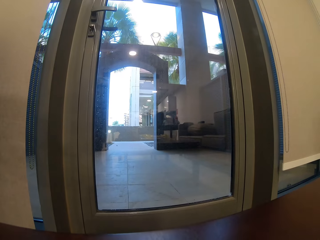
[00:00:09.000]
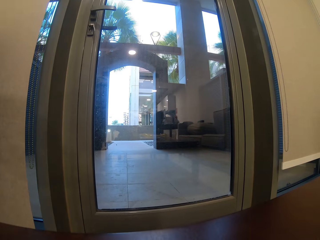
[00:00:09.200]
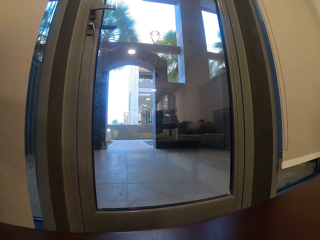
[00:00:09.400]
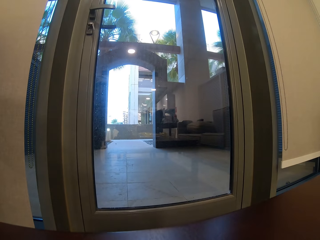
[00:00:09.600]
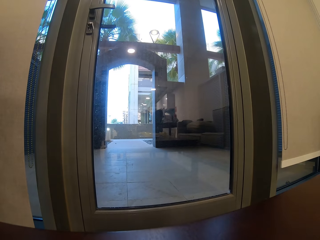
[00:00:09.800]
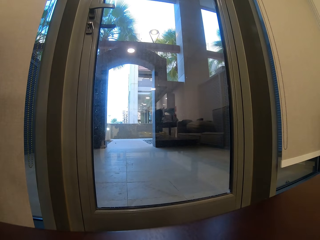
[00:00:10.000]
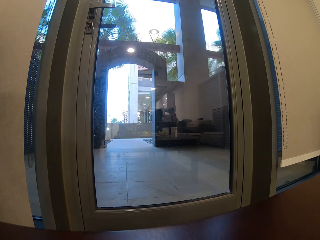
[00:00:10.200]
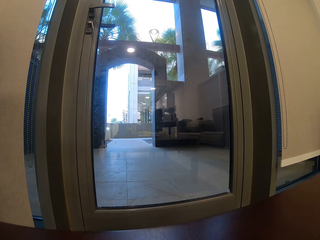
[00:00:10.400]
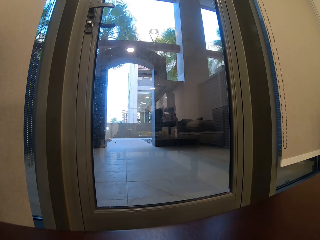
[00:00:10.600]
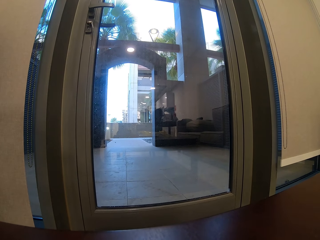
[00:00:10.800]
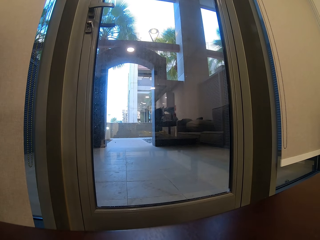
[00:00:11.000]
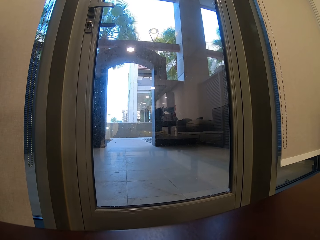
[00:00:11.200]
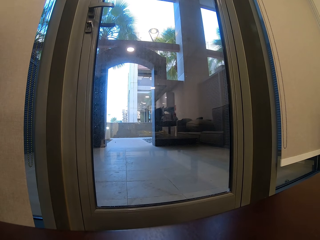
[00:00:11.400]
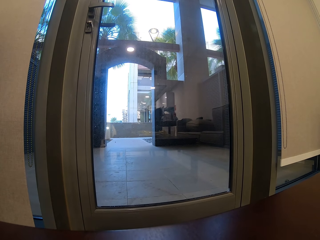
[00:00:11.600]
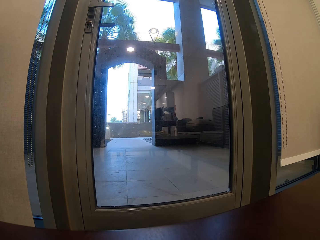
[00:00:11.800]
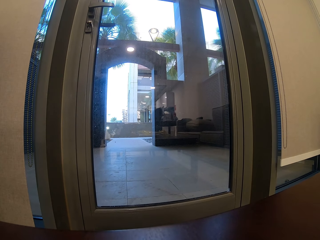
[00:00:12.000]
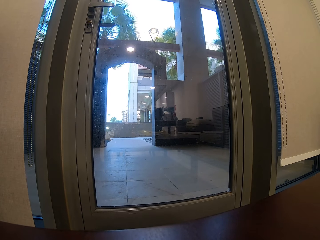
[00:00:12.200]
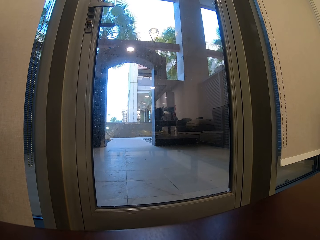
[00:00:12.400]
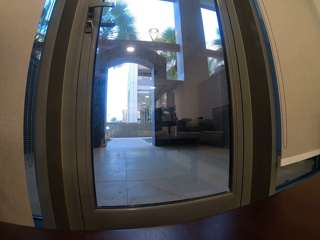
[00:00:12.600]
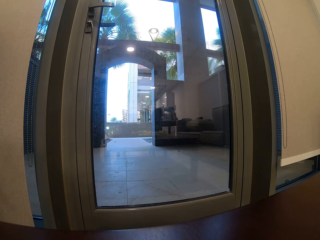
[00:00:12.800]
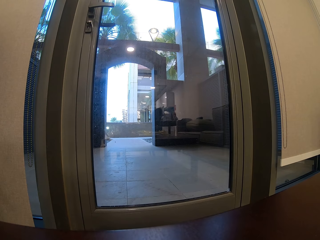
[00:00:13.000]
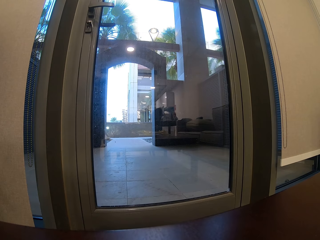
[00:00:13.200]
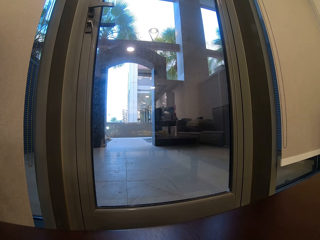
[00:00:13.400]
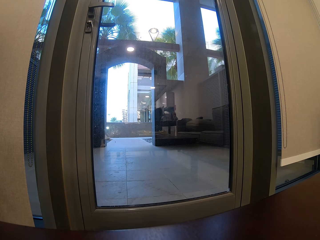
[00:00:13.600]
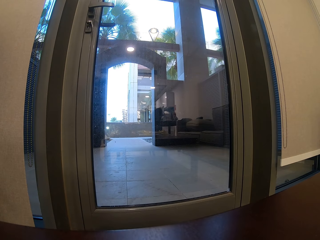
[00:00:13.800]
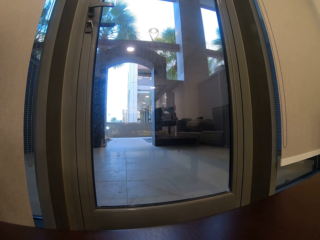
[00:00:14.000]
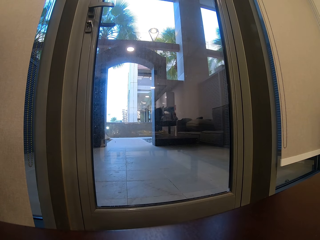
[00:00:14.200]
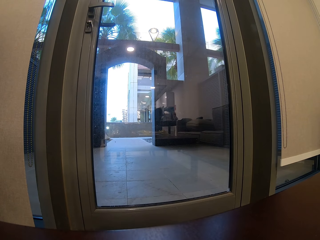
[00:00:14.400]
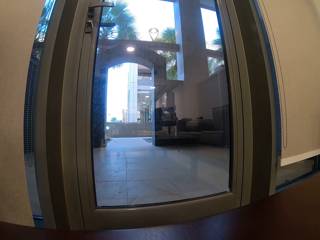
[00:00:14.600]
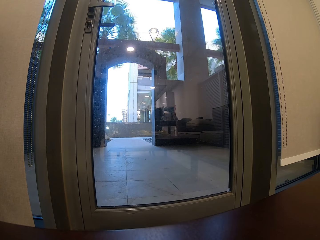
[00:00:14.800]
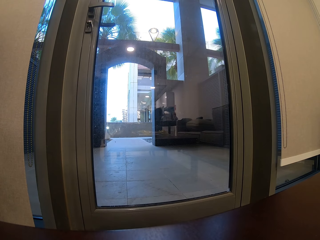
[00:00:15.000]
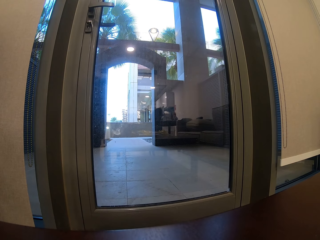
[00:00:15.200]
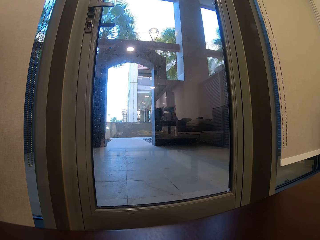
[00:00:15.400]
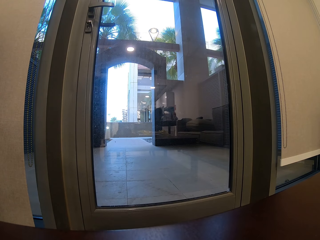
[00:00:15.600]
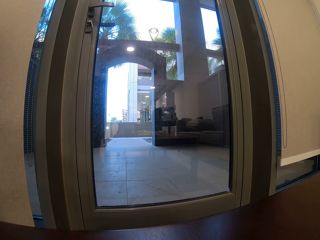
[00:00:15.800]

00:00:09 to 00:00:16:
The camera wearer looks at the door.

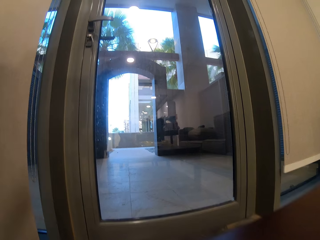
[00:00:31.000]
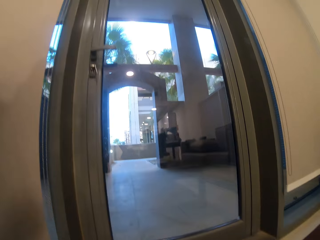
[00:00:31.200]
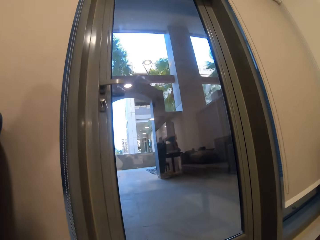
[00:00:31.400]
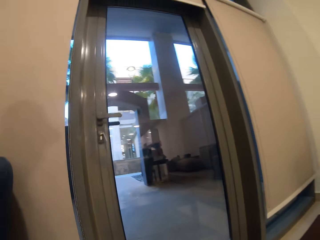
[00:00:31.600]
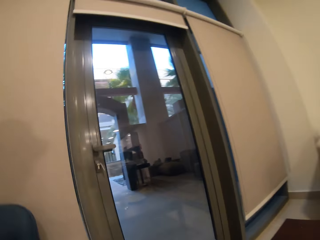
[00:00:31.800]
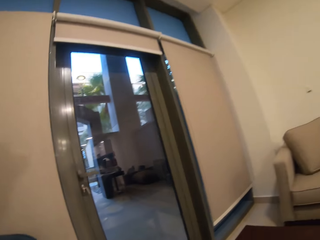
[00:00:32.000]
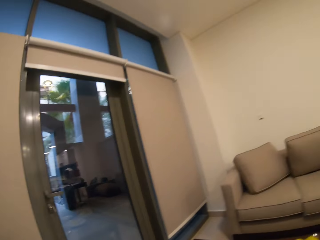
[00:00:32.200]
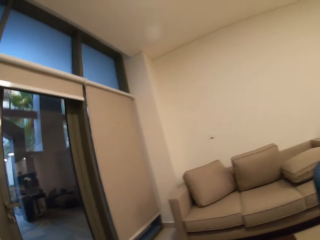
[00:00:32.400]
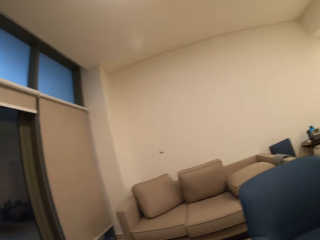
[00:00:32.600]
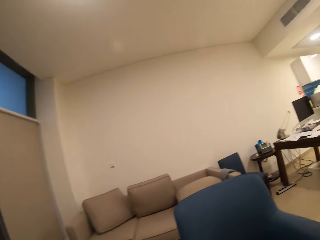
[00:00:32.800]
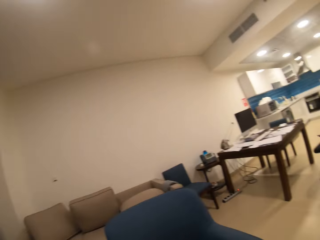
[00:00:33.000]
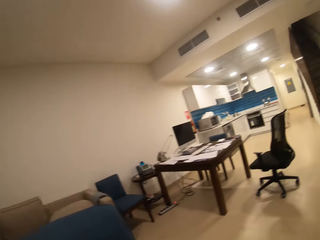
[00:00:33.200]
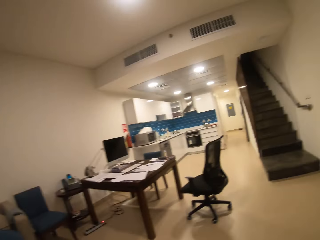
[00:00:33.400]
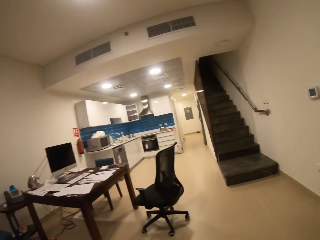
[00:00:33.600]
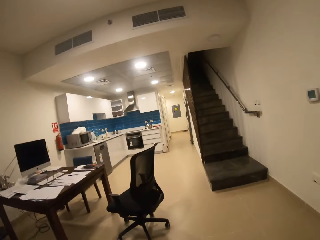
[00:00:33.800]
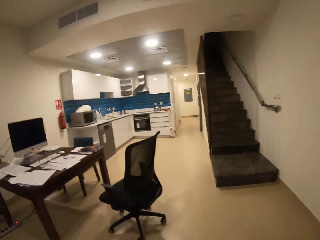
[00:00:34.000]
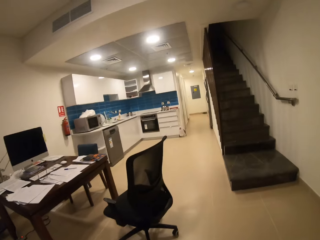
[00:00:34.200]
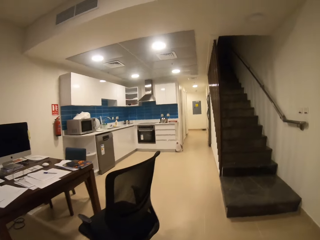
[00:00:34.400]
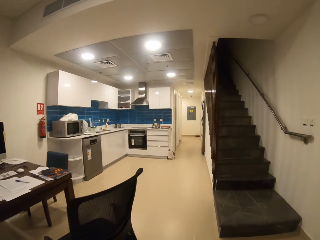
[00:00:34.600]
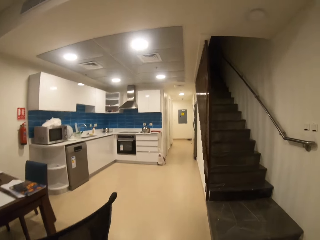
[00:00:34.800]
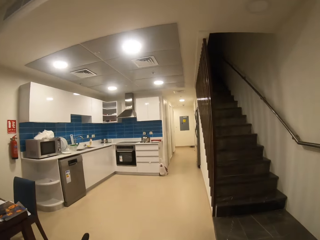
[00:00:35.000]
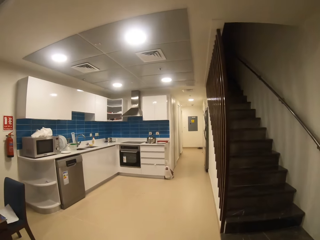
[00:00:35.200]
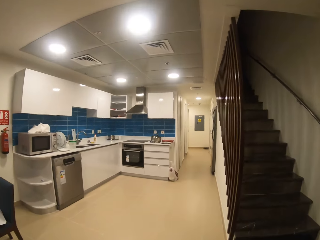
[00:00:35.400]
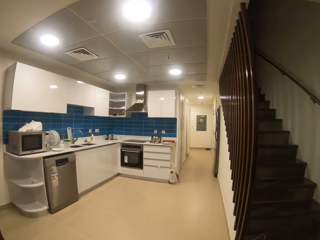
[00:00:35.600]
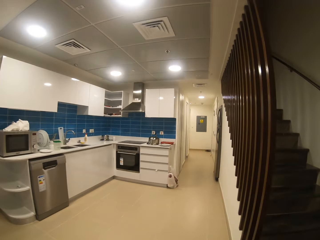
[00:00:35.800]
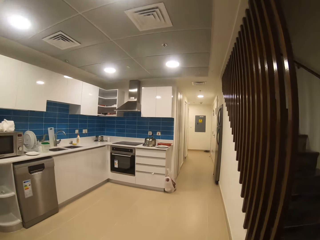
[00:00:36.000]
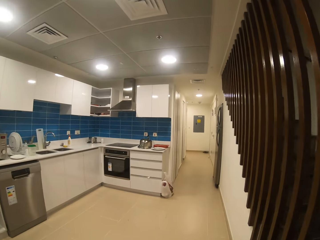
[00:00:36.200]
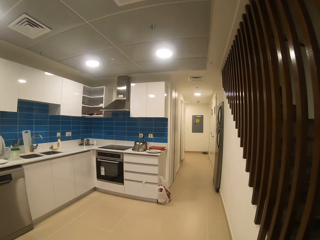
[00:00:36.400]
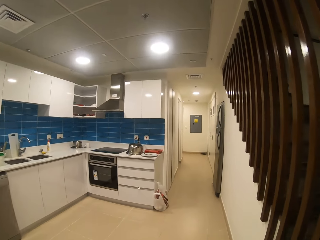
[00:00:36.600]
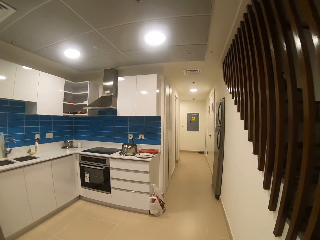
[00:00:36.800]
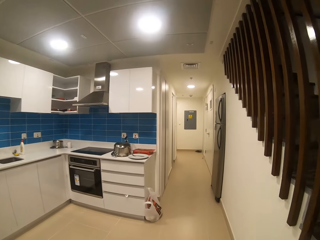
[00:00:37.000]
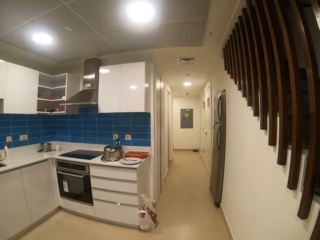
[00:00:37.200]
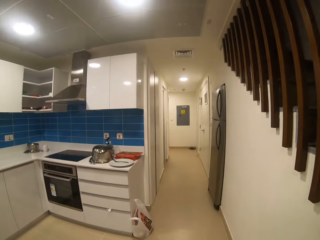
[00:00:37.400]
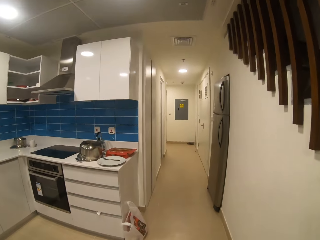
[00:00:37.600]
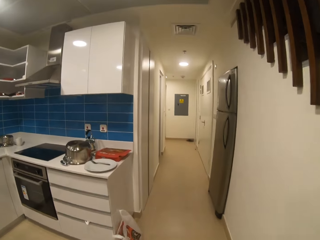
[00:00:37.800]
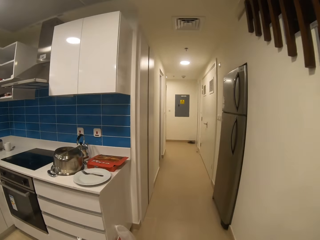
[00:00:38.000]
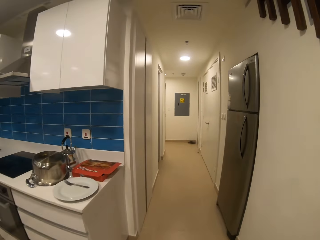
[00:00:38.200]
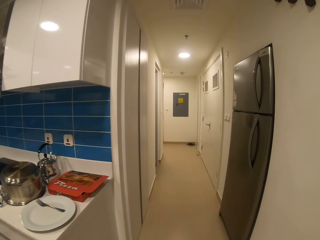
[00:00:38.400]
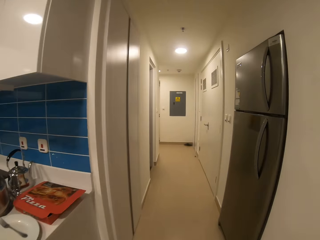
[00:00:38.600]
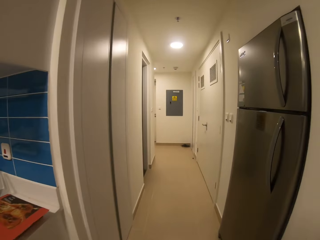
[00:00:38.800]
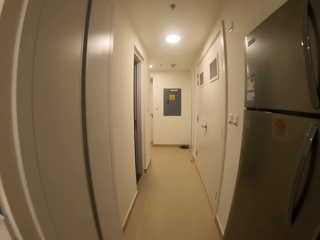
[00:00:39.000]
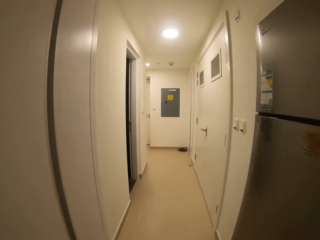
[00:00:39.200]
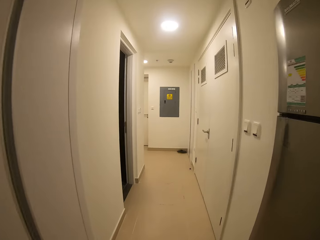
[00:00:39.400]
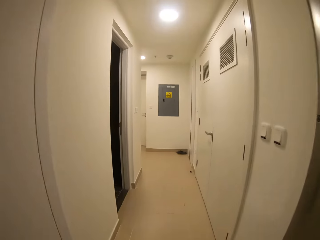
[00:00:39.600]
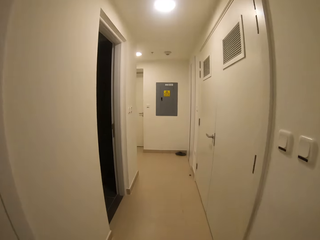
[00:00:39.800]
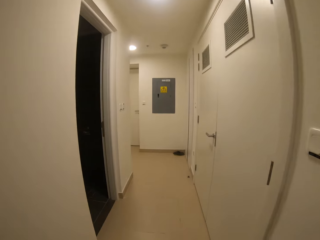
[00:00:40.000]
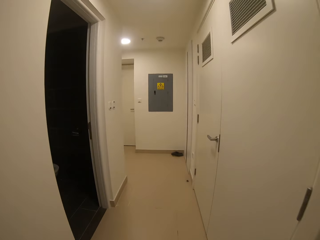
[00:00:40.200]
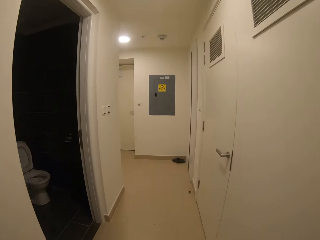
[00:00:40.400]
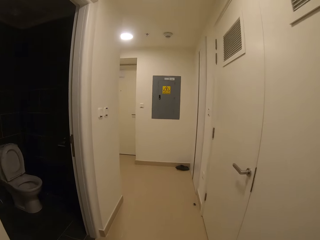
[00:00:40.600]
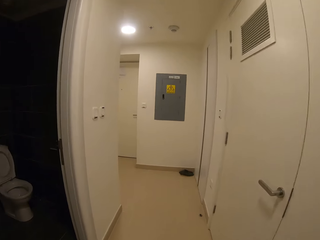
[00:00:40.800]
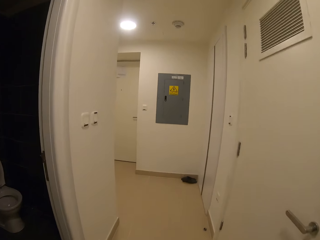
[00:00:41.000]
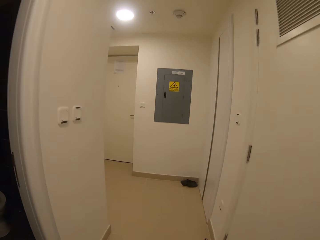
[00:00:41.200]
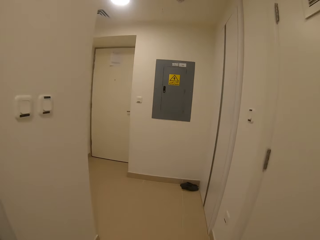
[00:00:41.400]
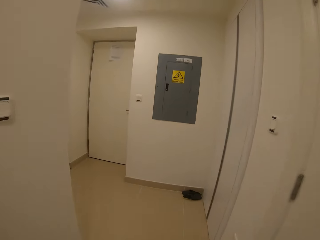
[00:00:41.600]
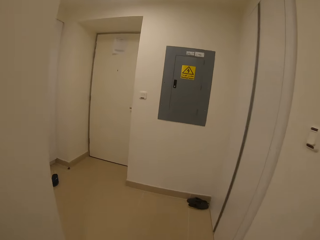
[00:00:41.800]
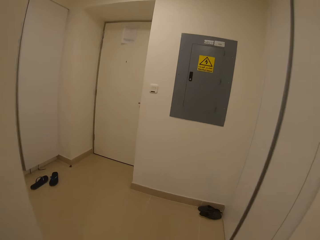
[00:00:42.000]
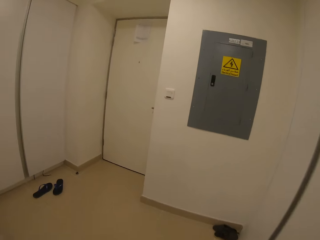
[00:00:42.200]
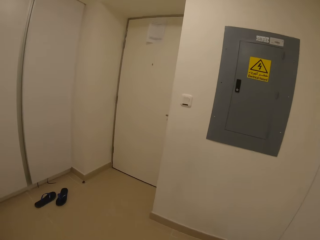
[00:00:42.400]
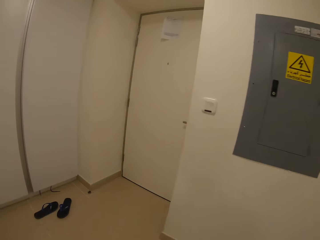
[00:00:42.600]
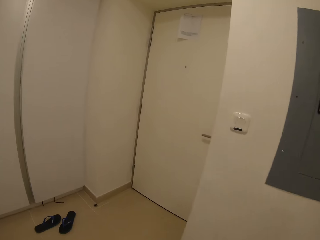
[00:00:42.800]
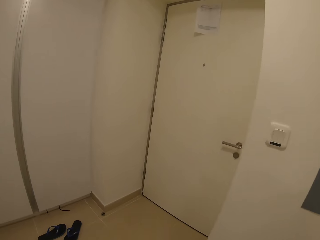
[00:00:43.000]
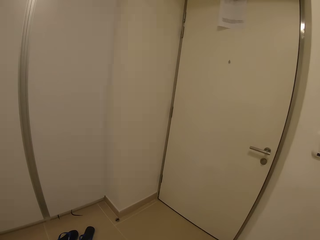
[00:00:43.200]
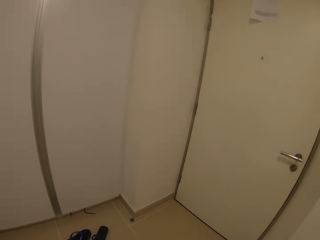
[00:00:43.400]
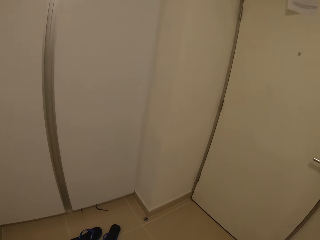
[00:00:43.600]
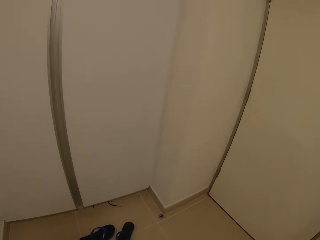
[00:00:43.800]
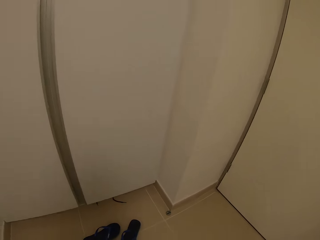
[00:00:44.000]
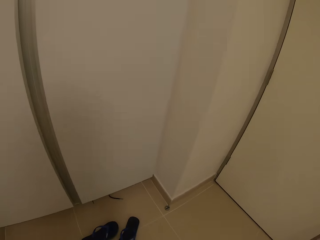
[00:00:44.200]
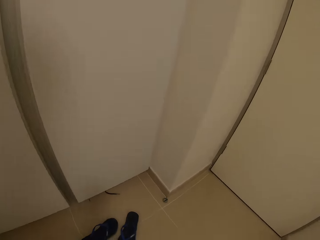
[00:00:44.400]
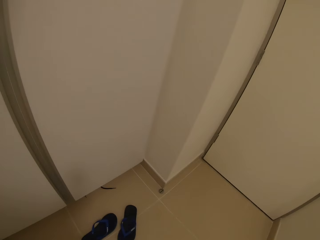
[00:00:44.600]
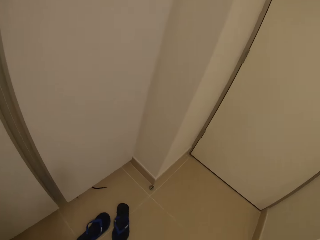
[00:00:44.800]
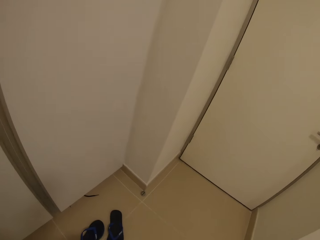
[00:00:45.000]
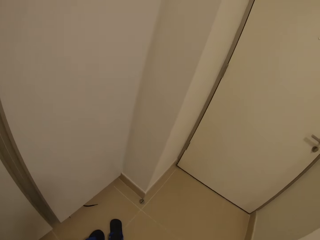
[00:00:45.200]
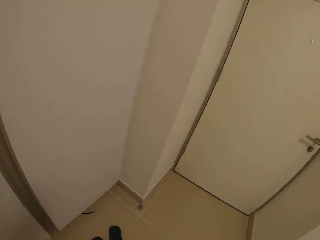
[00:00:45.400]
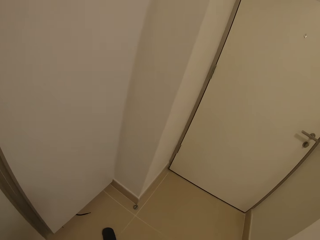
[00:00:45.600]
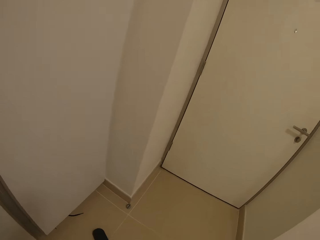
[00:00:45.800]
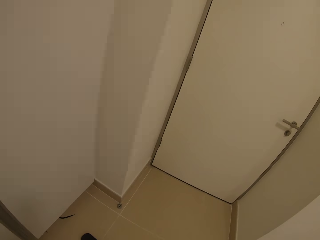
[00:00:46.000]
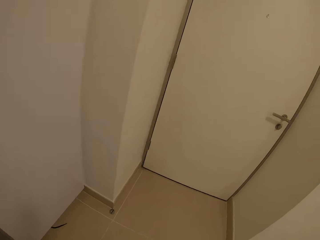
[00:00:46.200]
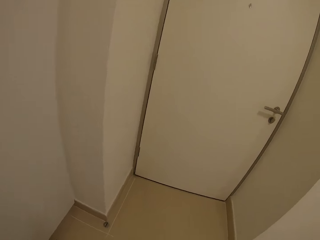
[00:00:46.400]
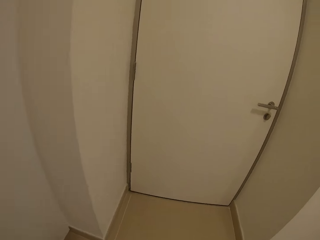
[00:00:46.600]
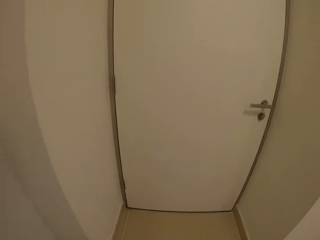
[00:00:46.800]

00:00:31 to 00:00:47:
The camera wearer looks around, turns around the table and walks along the building.
